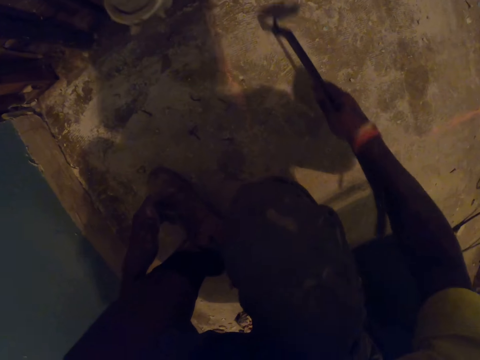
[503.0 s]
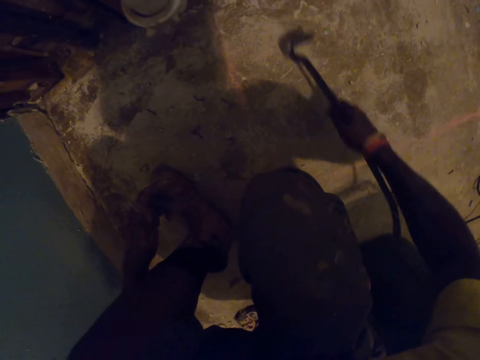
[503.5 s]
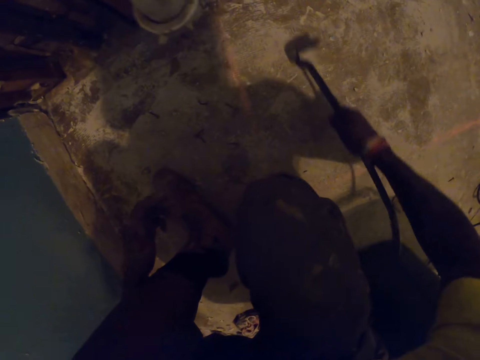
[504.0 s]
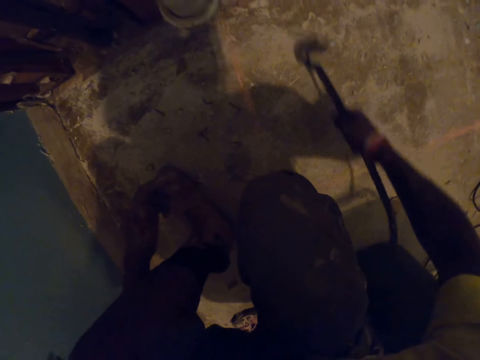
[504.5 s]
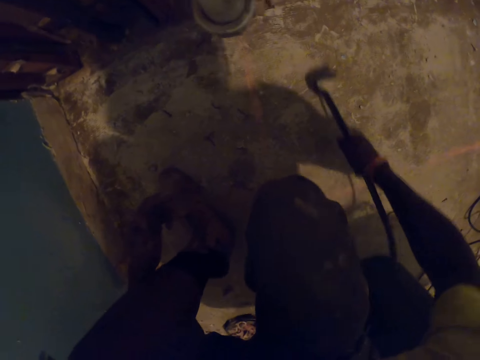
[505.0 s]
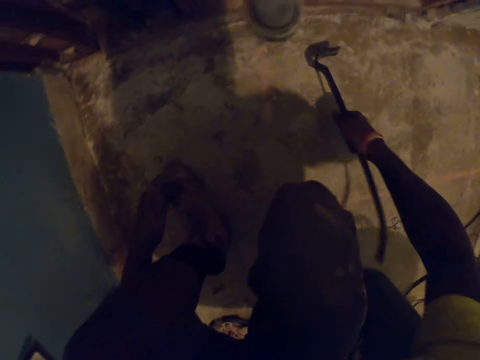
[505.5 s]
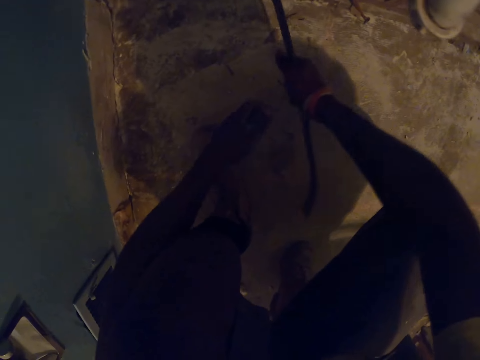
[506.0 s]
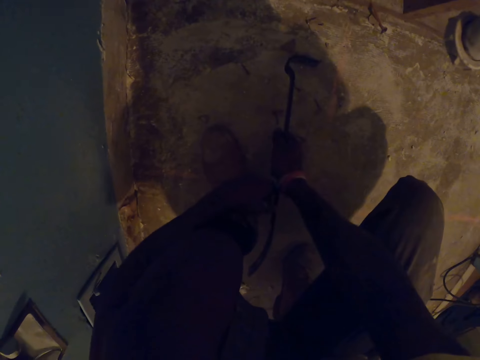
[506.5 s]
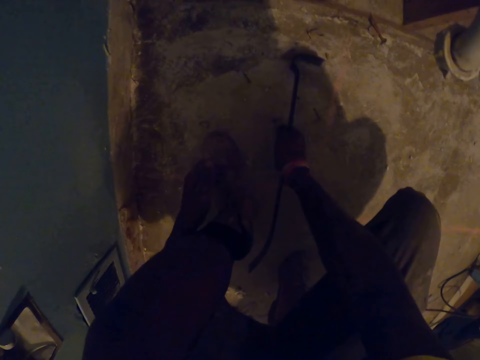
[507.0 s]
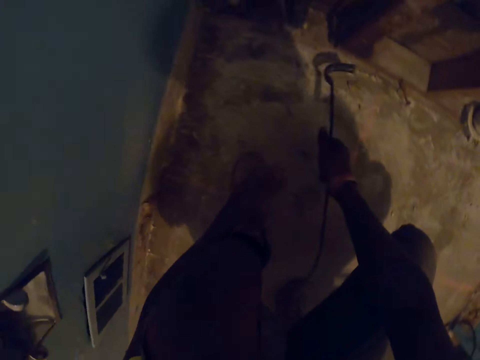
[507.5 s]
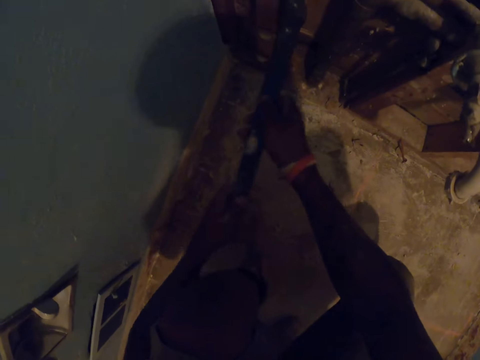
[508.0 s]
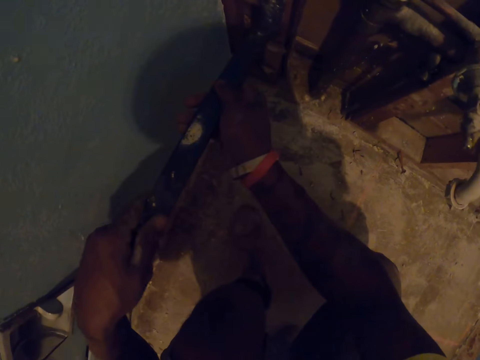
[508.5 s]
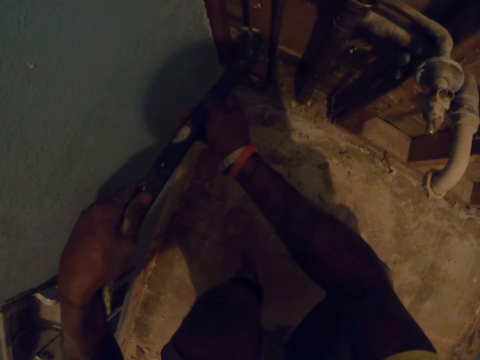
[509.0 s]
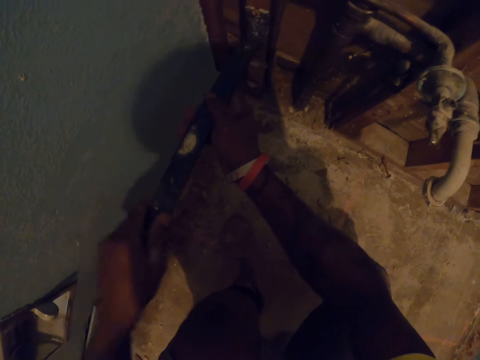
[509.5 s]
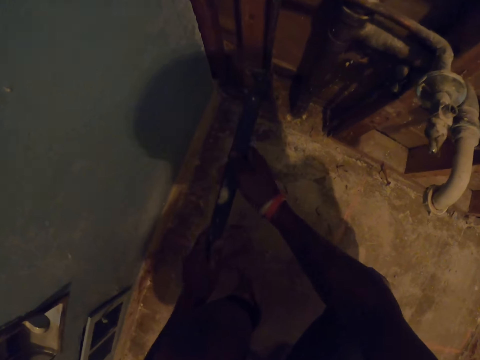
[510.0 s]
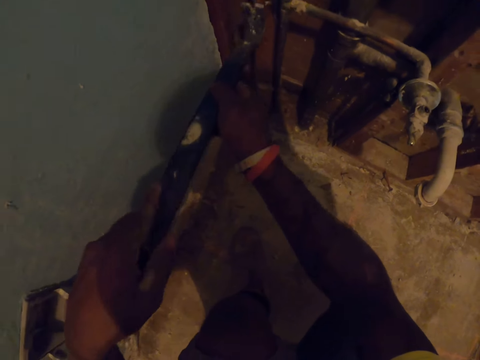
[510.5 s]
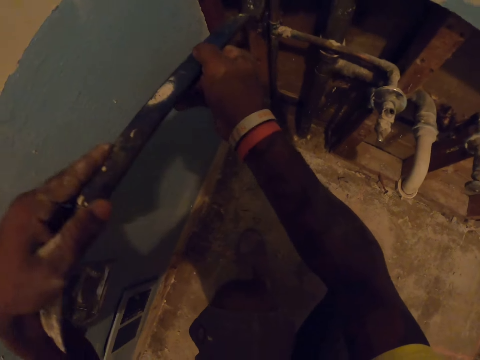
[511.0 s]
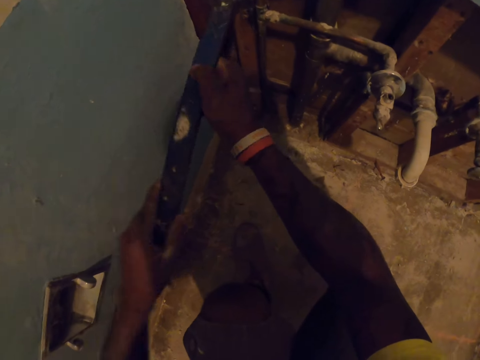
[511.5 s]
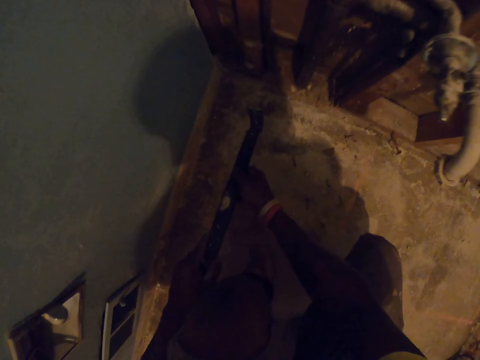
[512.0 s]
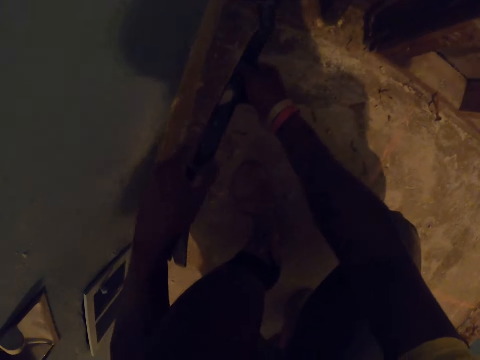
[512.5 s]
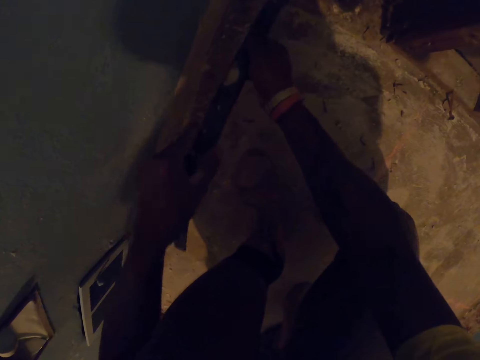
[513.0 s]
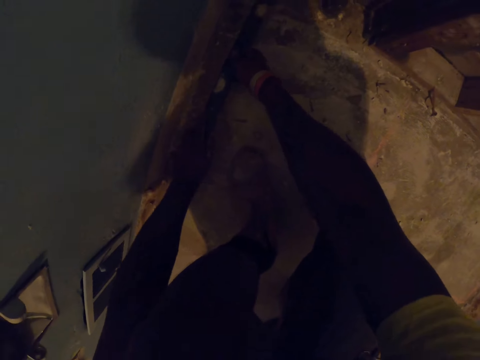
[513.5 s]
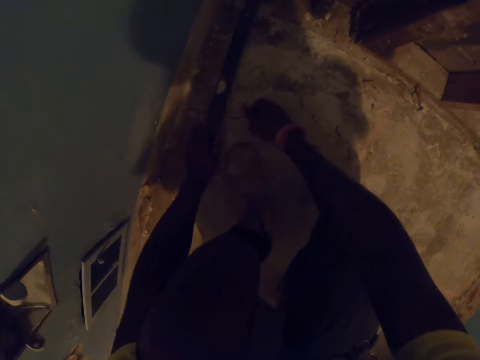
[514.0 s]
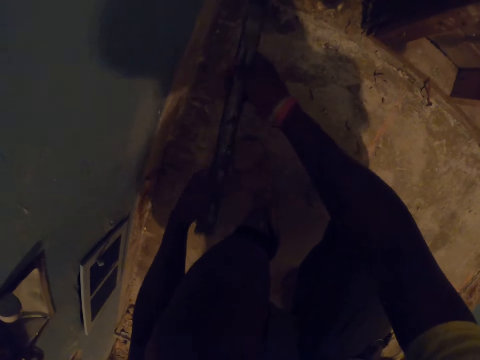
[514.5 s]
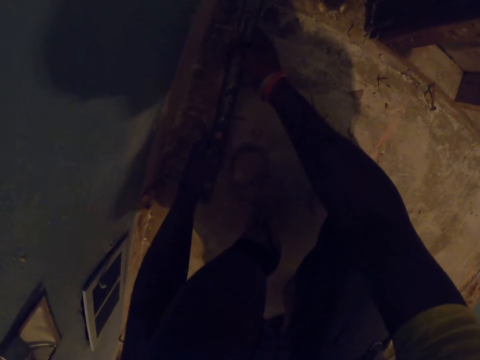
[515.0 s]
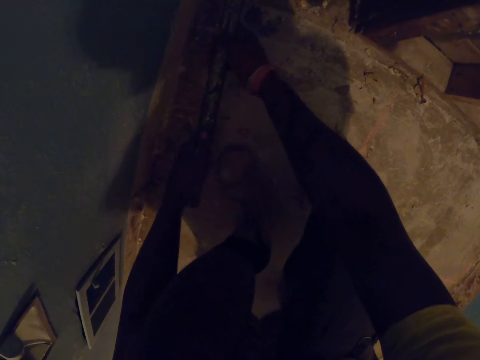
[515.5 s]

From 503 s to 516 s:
The camera wearer hits the wood with the metal bar. He removes another nail from the wooden frame with the crow bar with both of his hands. He removes the plywood with the metal bar. He removes another nail from the wooden frame with the crow bar with both of his hands repeatedly.

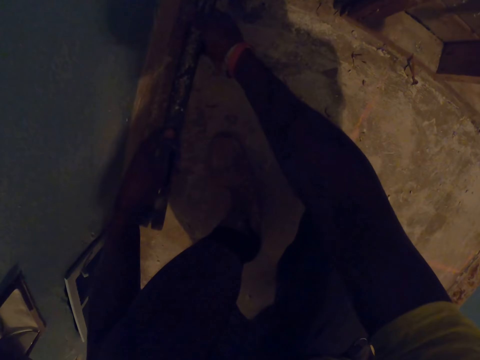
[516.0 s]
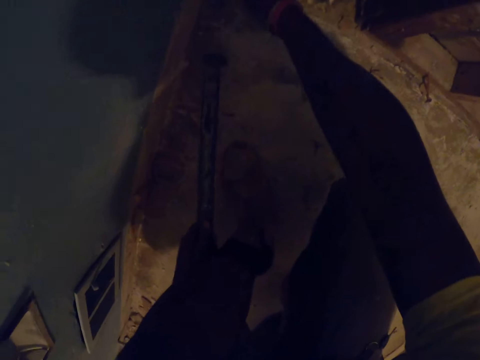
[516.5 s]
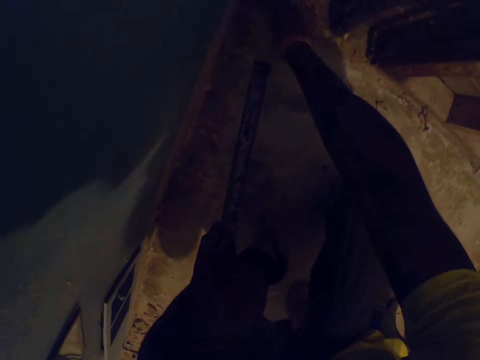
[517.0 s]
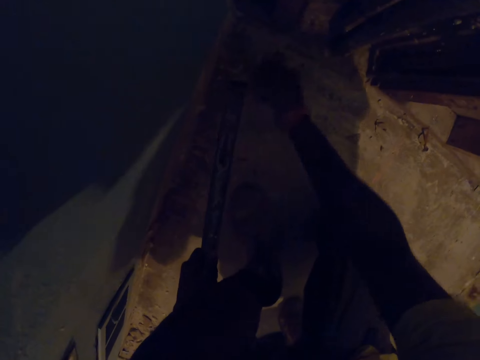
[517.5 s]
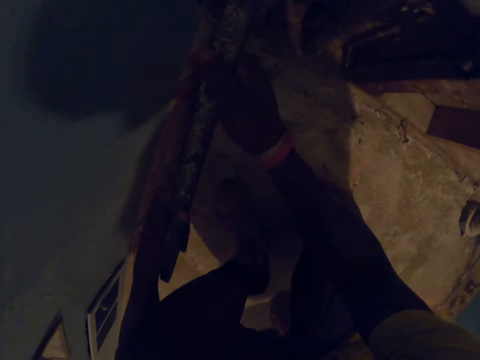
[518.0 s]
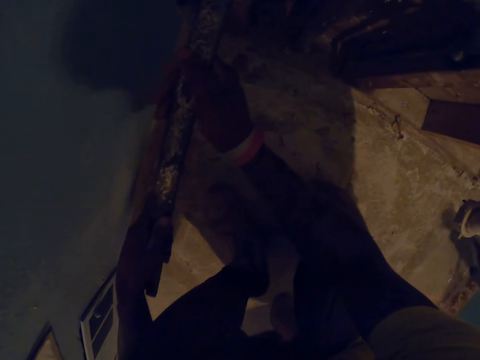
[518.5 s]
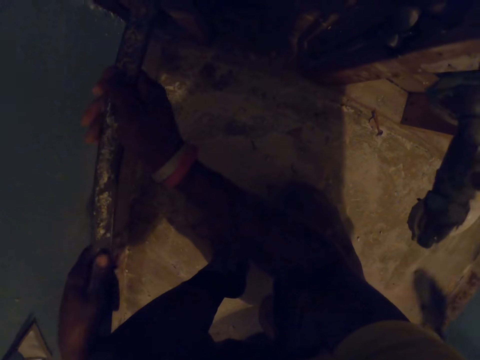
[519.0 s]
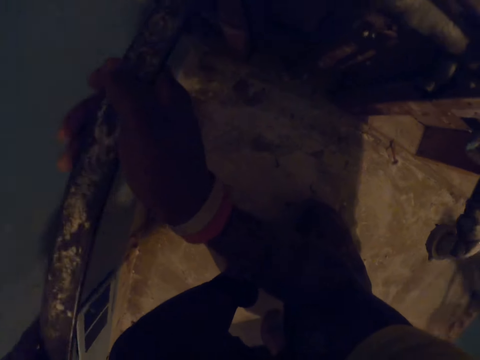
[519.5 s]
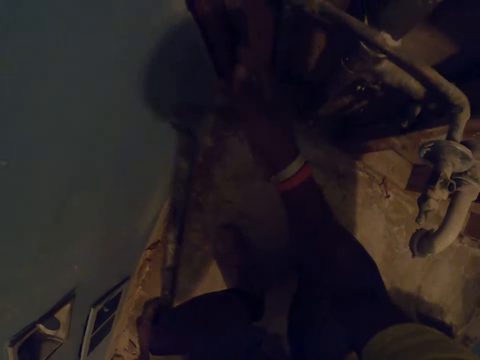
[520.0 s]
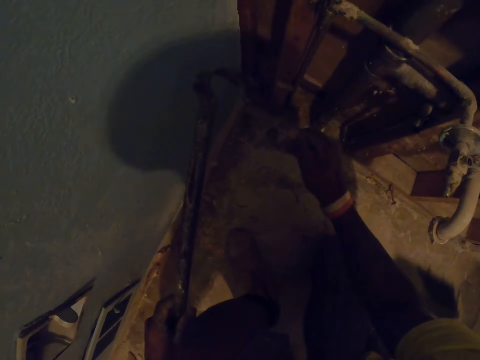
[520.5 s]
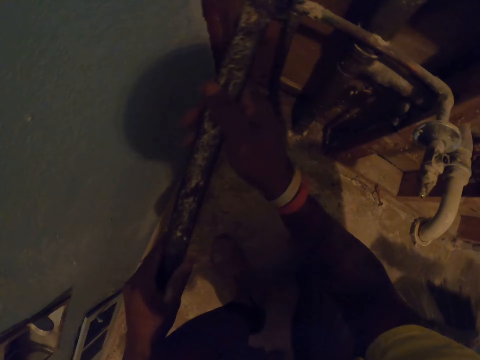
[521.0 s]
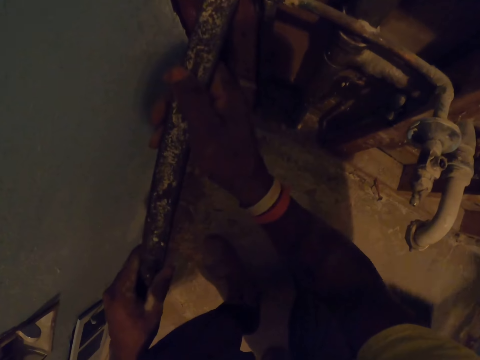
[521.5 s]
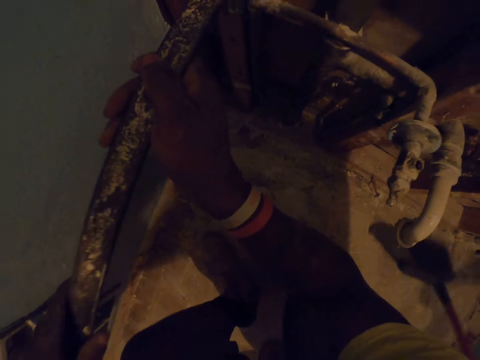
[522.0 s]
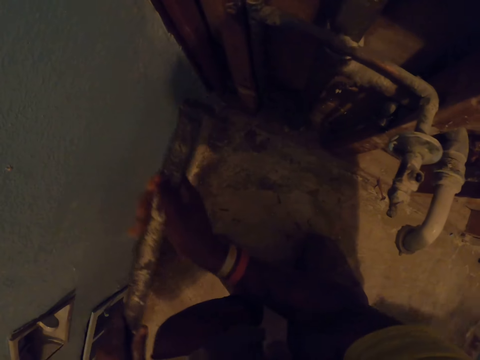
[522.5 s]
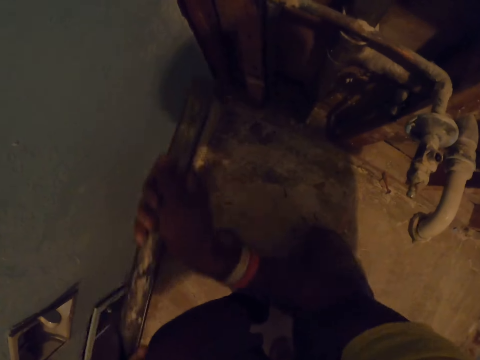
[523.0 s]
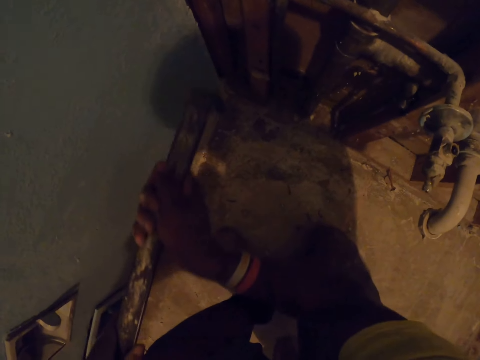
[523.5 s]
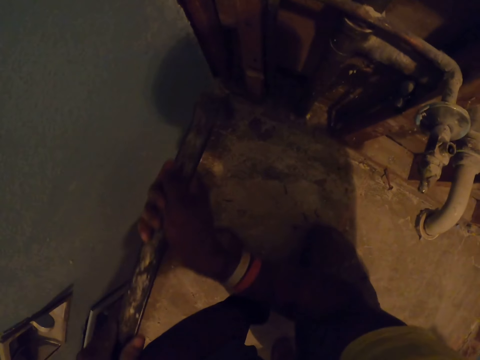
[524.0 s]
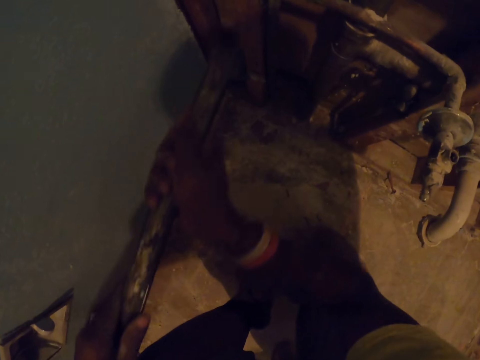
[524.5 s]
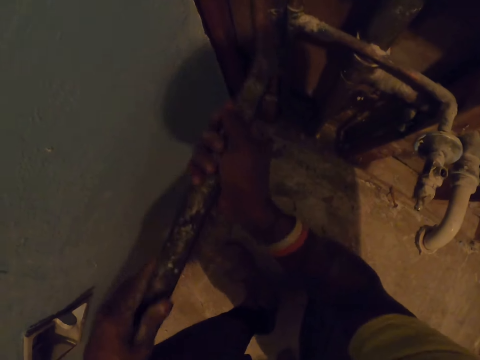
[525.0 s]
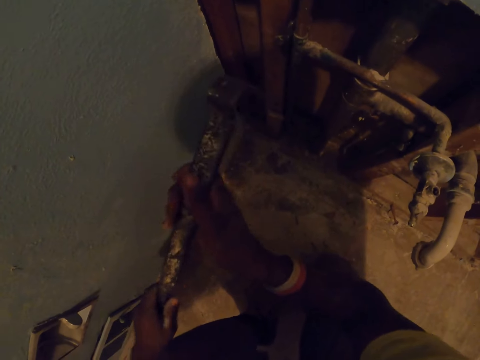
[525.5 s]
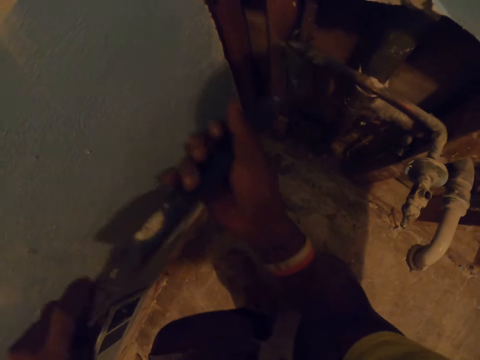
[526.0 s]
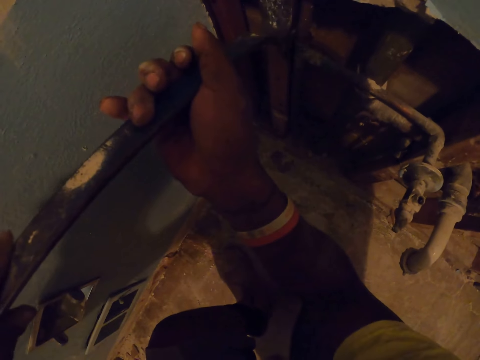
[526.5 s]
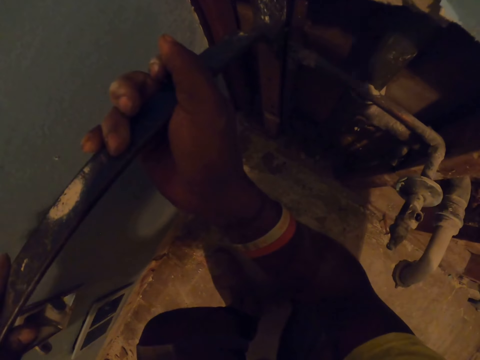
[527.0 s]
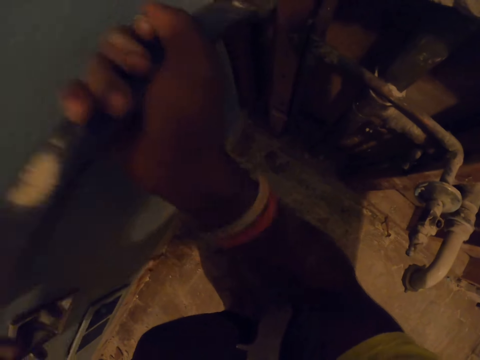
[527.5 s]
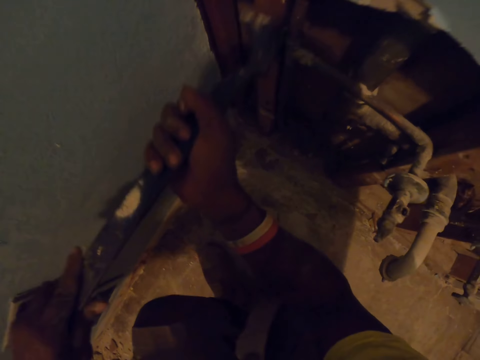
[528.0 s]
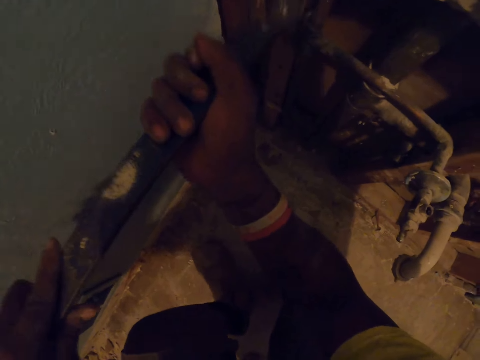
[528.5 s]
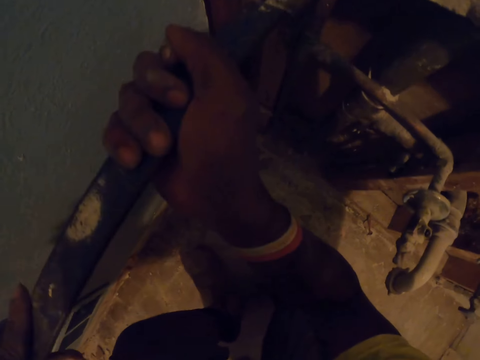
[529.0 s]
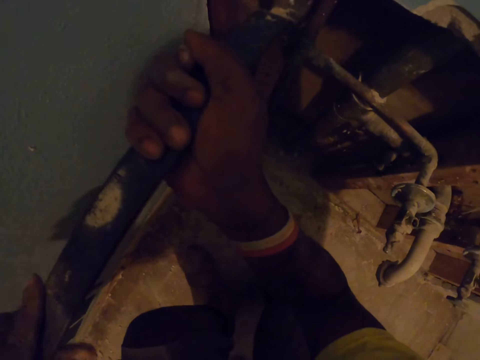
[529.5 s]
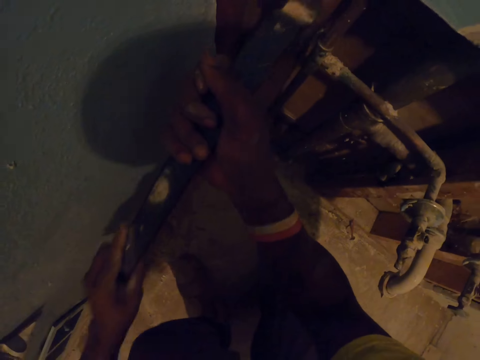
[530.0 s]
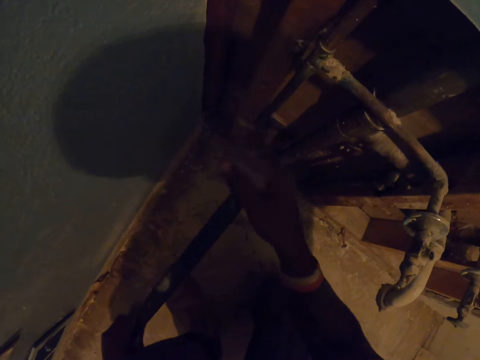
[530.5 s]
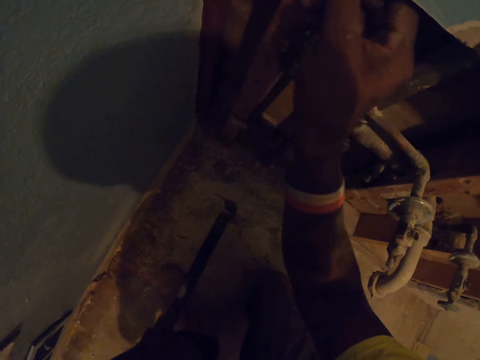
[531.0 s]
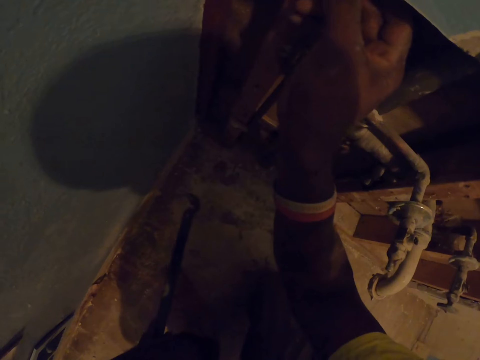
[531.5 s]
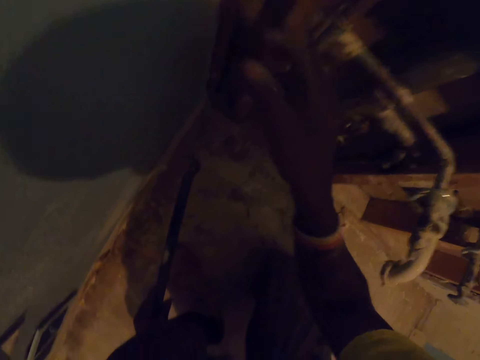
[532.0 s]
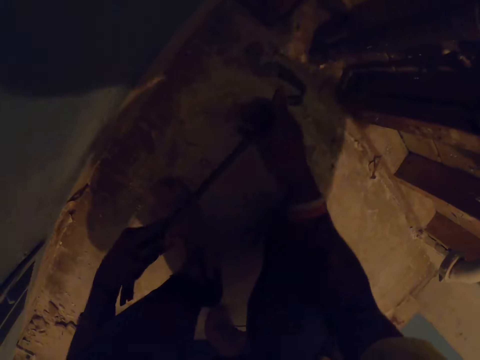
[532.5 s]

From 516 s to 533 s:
The camera wearer touches the wooden frame with his right hand. A carpenter sweeps the floor with a broom in both of his hands. The camera wearer removes another nail from the wooden frame with the crow bar with both of his hands. He removes the nail from the crow bar with his left hand. He hits the wooden frame with the crow bar in both of his hands. He removes the plywood with the metal bar. He removes another nail from the wooden frame with the crow bar with both of his hands. He removes the nail from the crow bar with his right hand.
